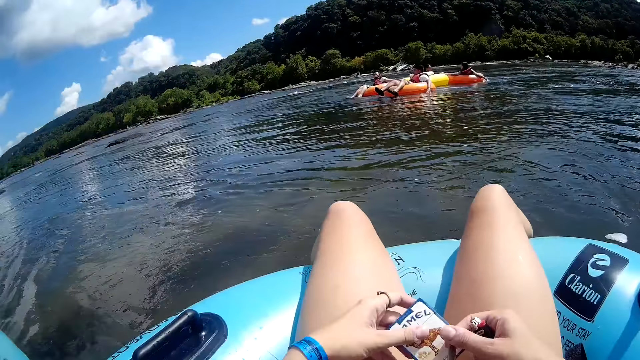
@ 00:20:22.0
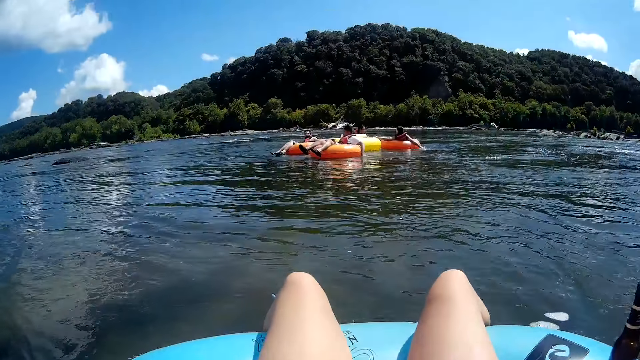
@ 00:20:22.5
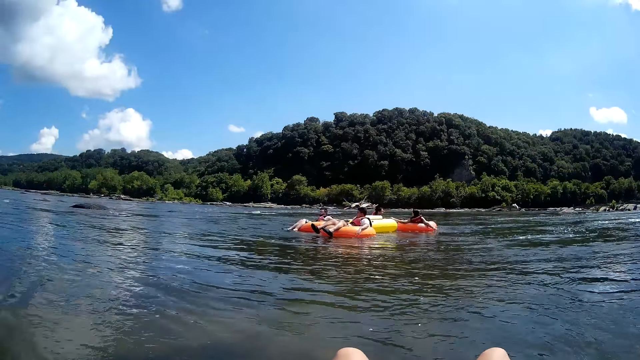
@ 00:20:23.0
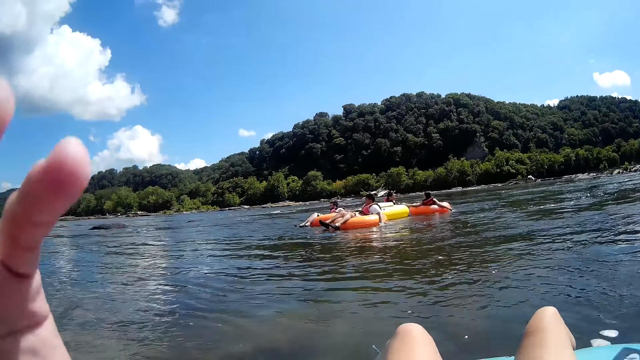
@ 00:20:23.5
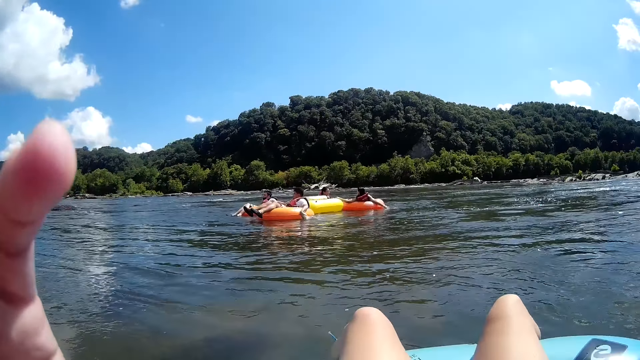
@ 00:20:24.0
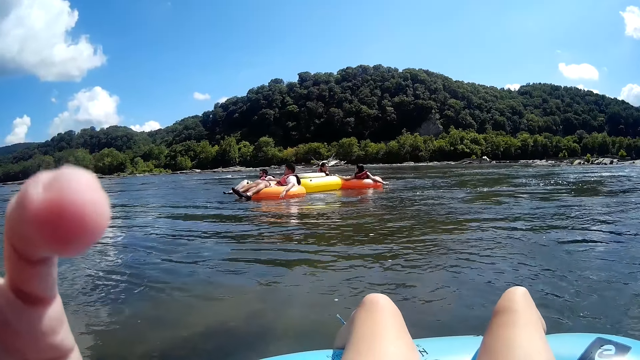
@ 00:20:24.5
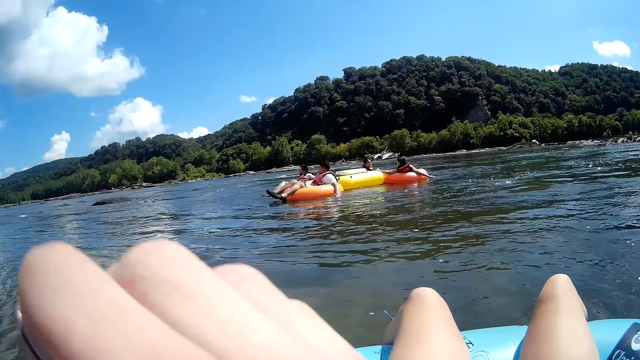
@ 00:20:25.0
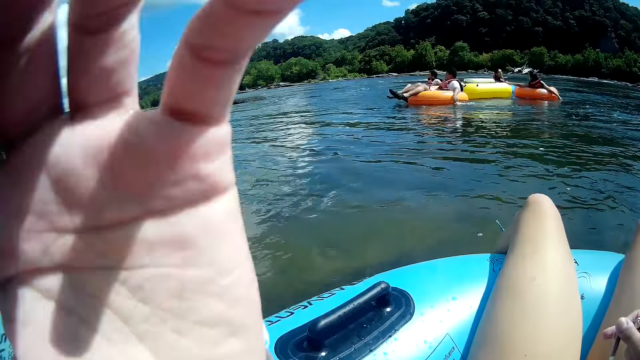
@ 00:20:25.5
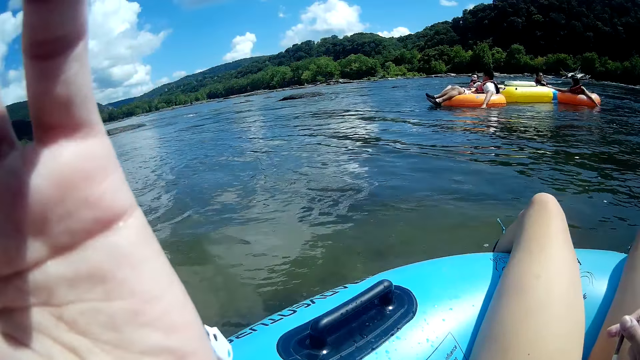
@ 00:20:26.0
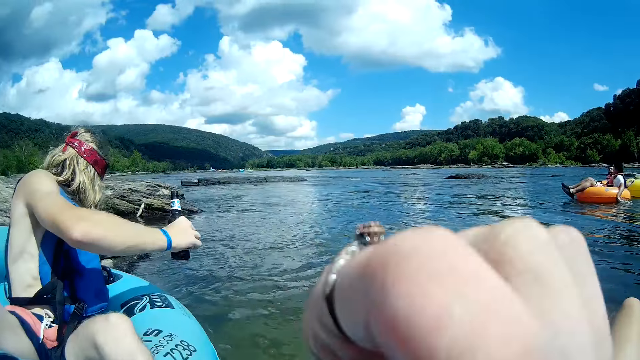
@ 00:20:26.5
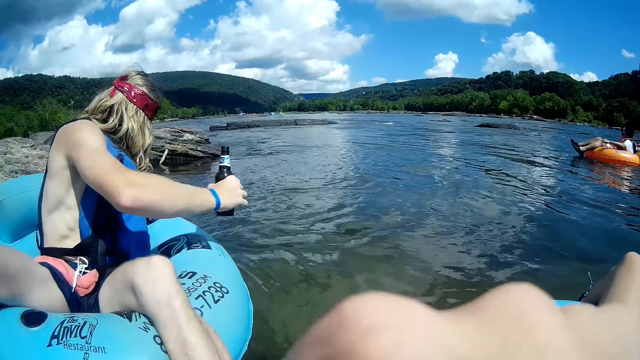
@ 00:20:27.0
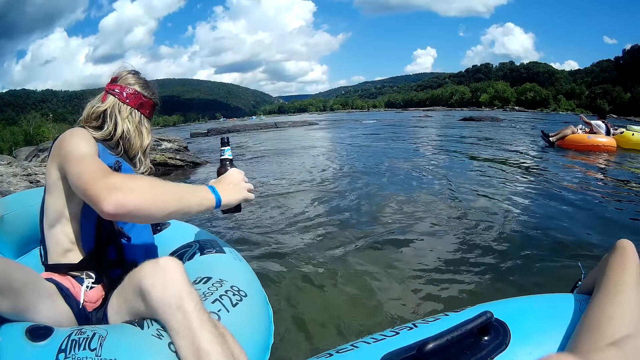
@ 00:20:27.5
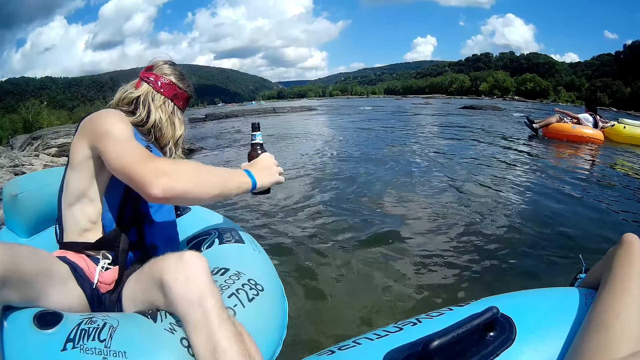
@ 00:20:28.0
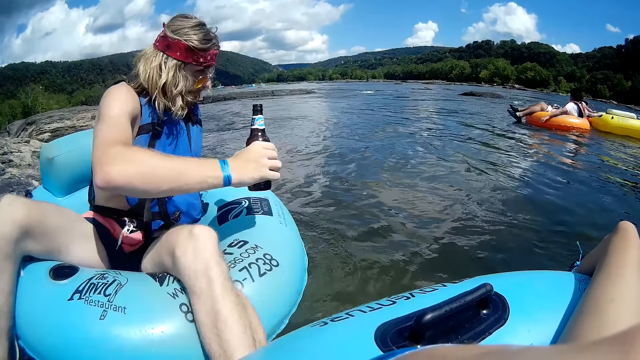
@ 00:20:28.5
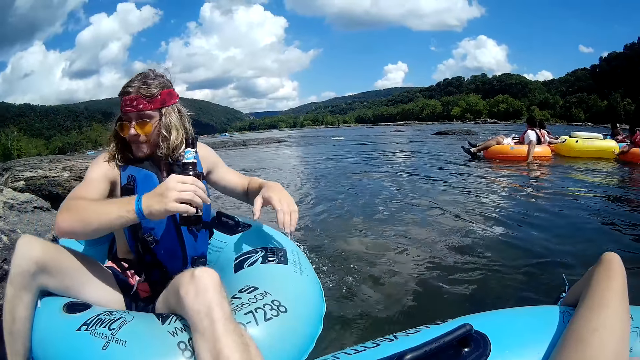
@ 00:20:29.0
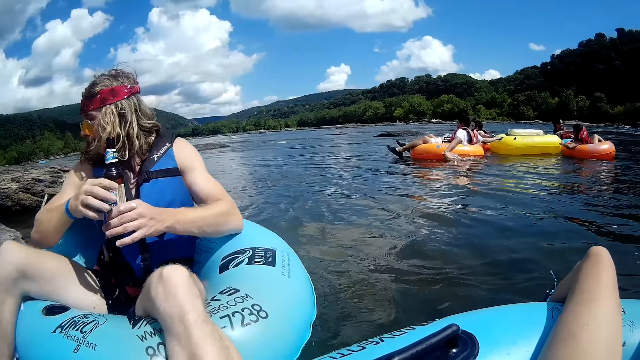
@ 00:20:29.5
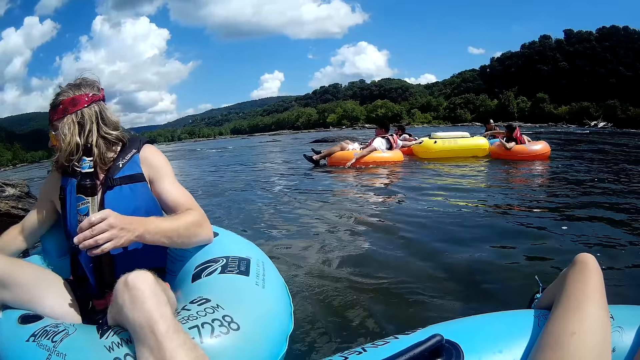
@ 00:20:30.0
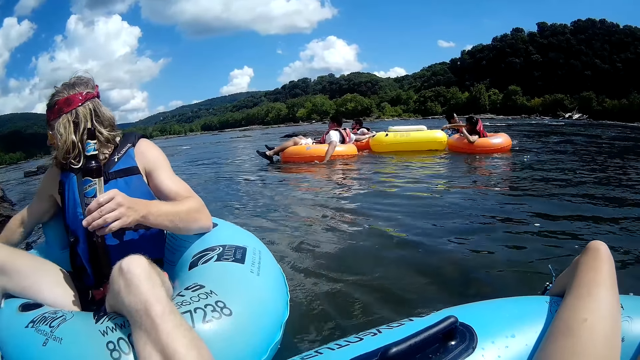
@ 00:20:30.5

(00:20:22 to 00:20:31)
The camera wearer adjusts the pack of cigarettes on her lap with her left hand. She touches the cigarettes. She adjusts the camera on her head with her left hand. She raises her hand up. The man passes the beer bottle from his right hand to his left hand.

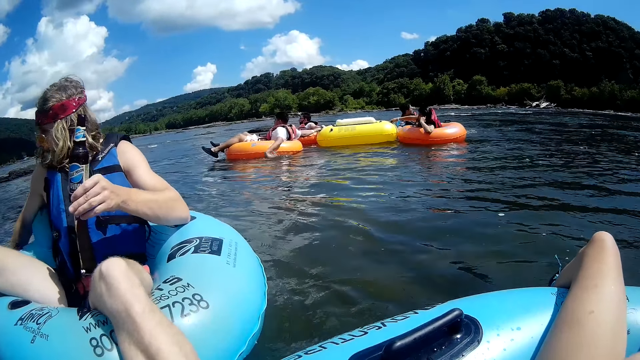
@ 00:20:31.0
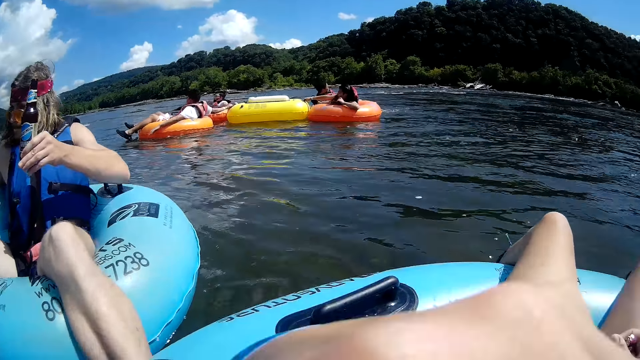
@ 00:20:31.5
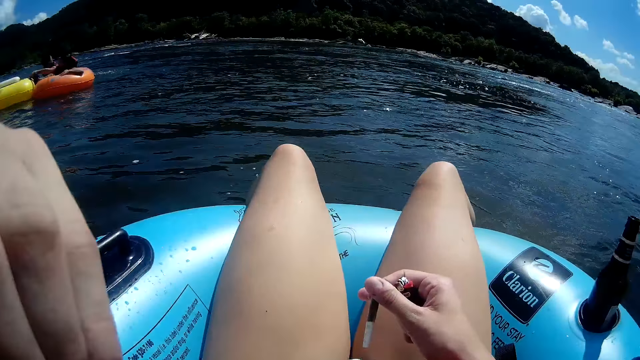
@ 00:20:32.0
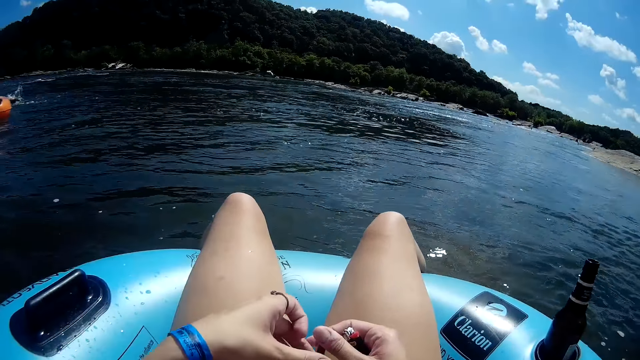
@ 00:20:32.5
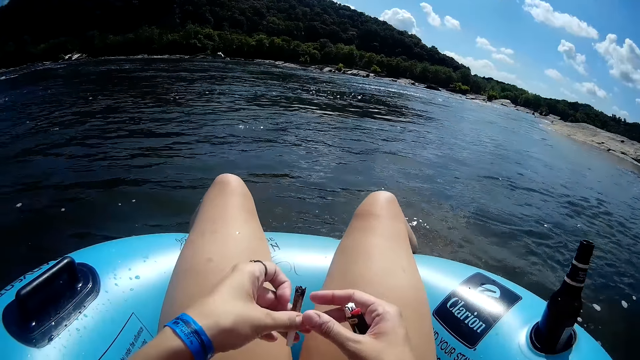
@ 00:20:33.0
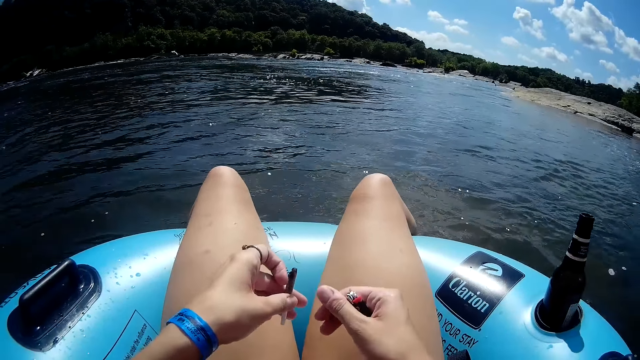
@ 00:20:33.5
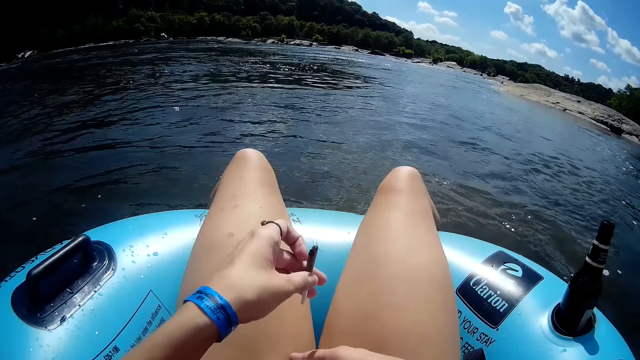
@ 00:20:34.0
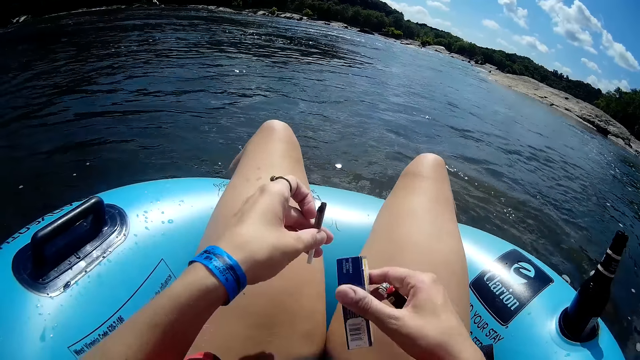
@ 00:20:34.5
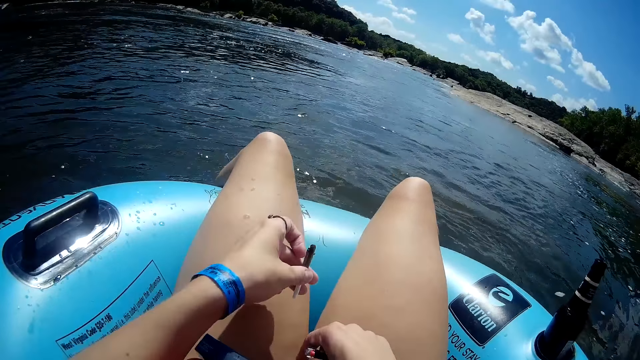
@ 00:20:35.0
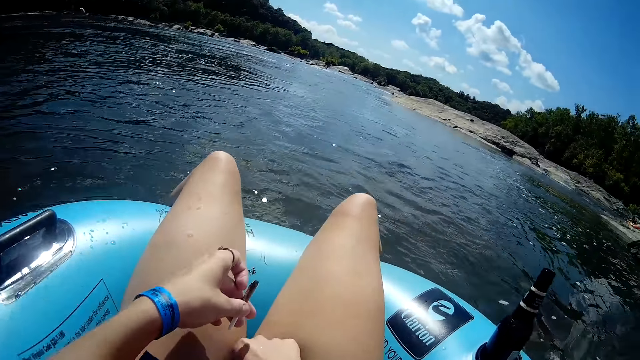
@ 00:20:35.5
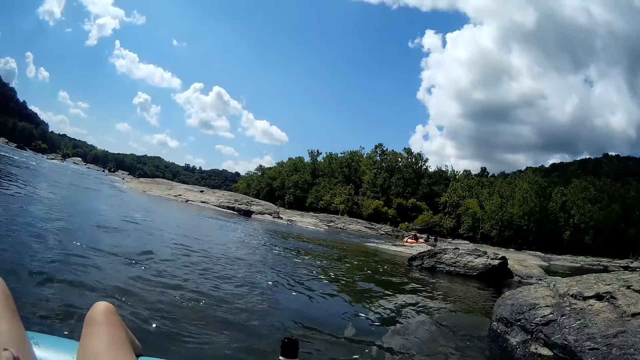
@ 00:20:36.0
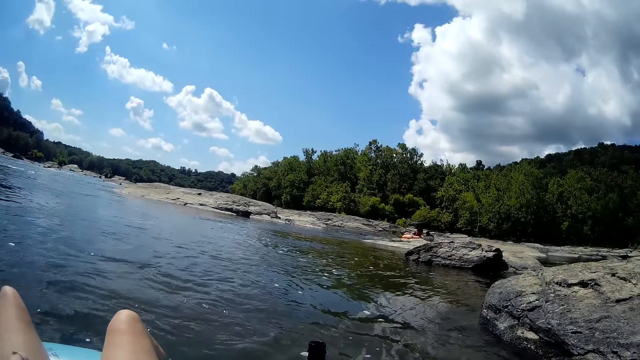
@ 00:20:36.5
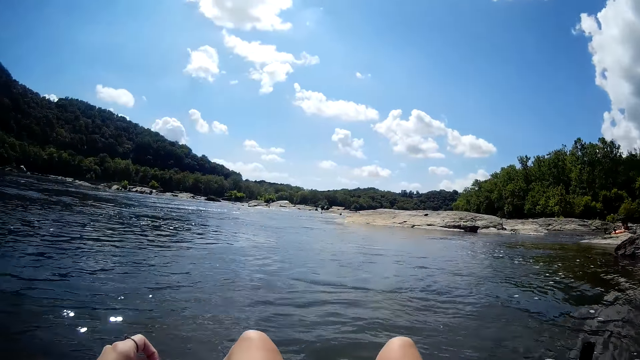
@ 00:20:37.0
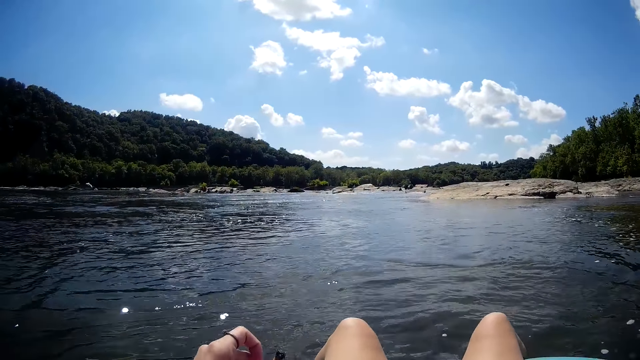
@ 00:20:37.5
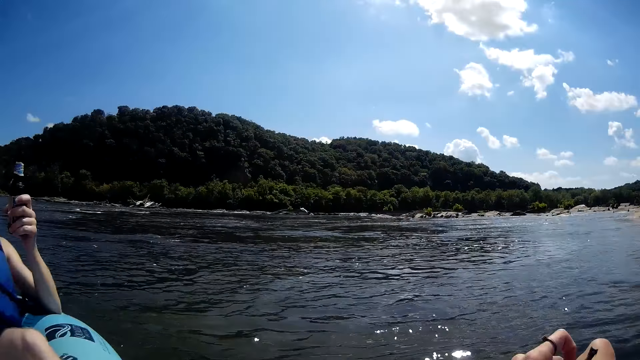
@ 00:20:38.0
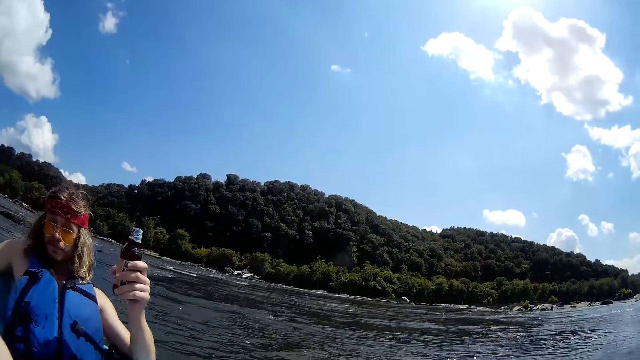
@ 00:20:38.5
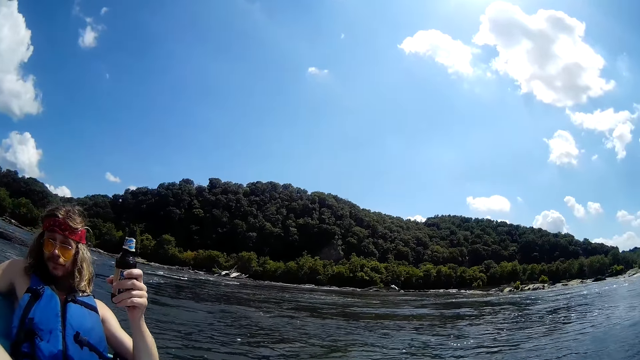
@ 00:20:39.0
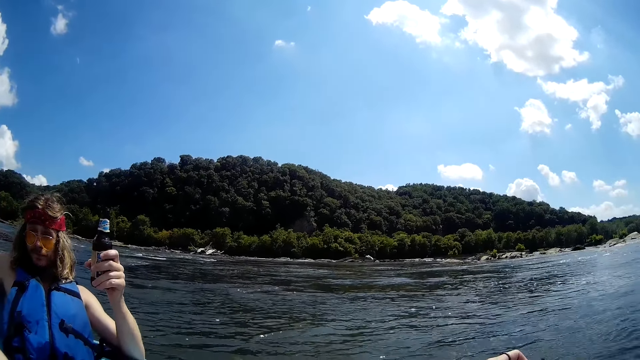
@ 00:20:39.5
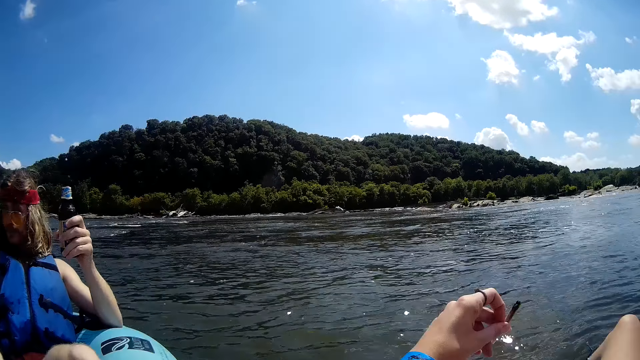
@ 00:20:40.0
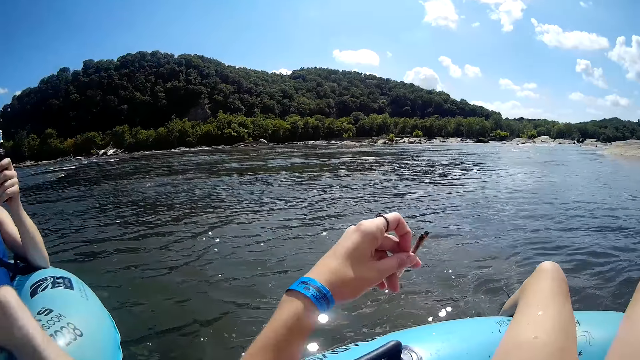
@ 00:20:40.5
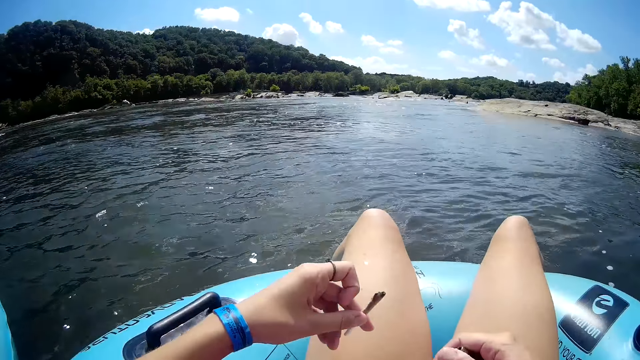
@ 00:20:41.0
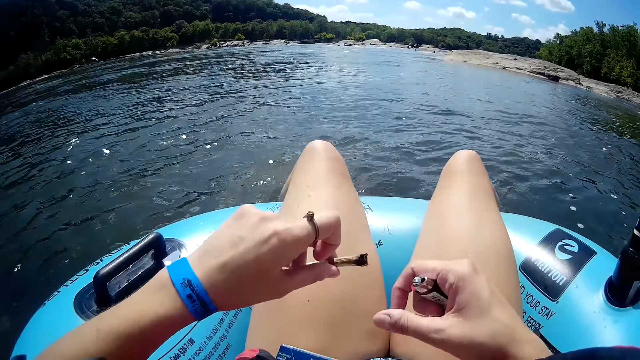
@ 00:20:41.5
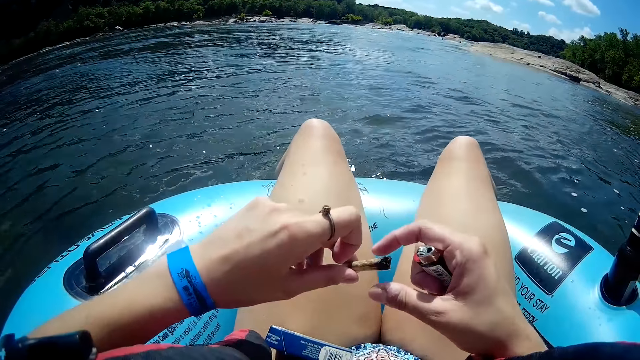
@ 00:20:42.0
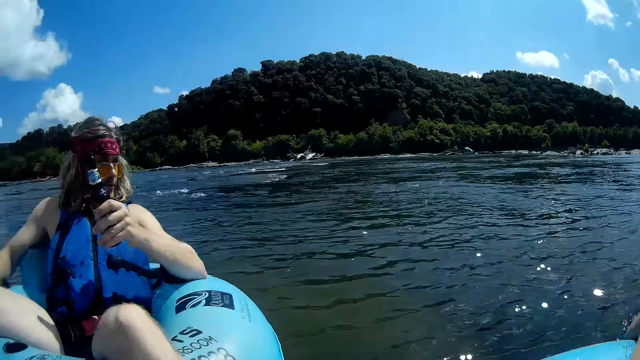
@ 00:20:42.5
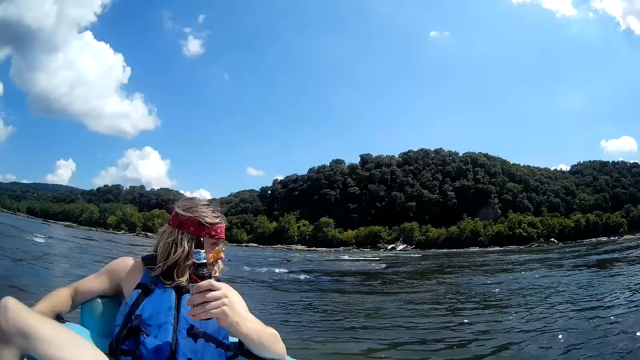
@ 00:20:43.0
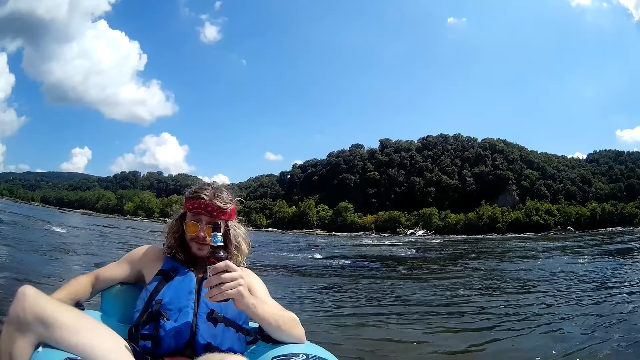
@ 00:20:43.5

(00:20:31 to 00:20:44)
The camera wearer looks around. She passes the cigarette from her right hand to her left hand. She touches the cigarettes. She picks up the pack of cigarettes from her lap with her right hand and drops the pack of cigarettes on her lap with her right hand. She looks around. She converses with the man. She touches the cigarettes.
